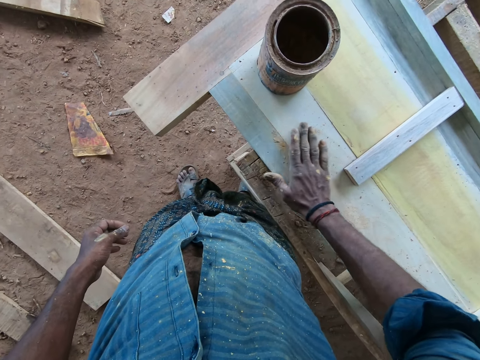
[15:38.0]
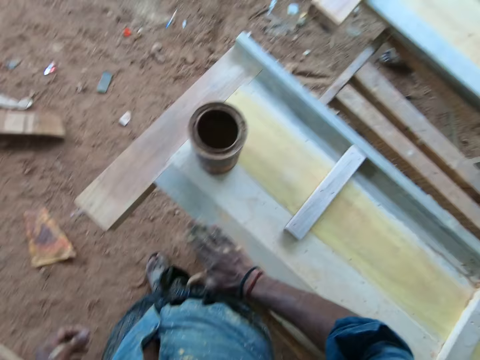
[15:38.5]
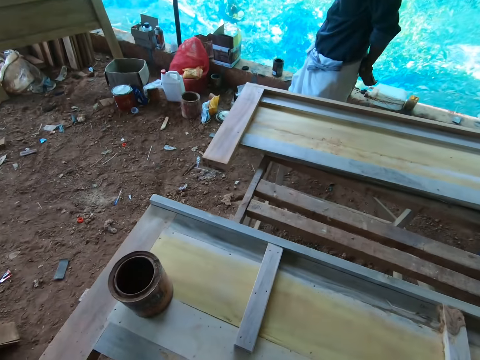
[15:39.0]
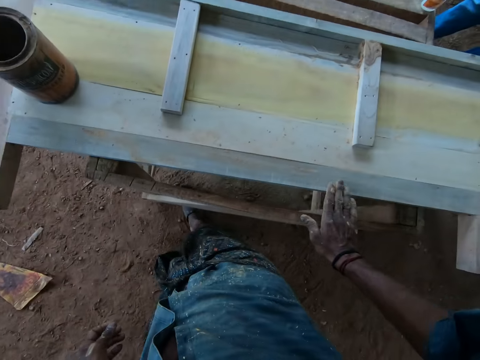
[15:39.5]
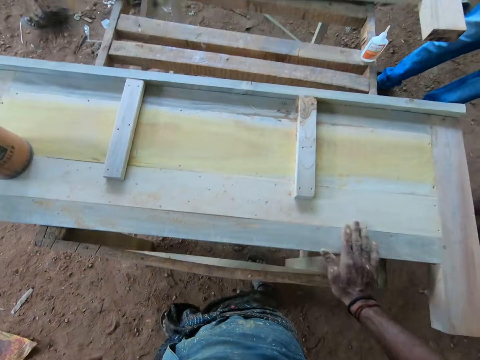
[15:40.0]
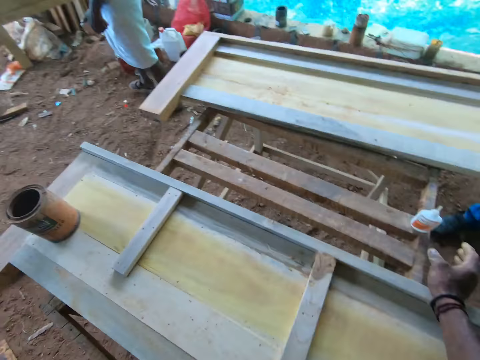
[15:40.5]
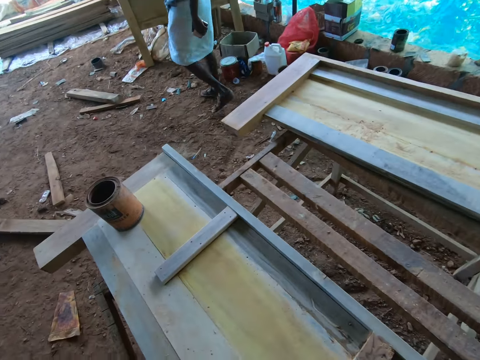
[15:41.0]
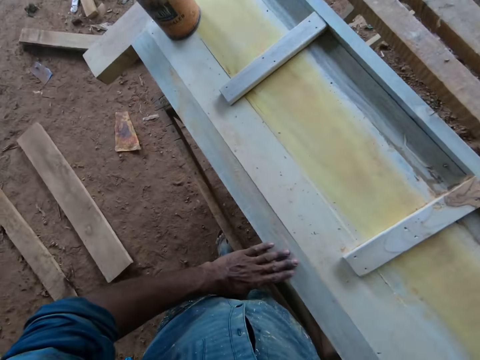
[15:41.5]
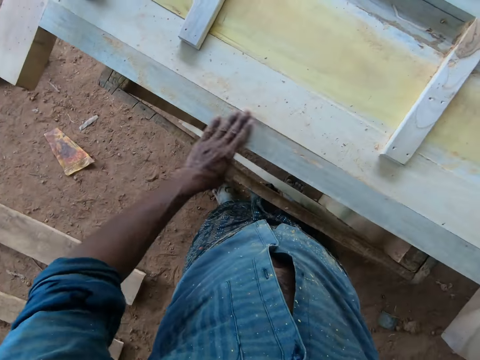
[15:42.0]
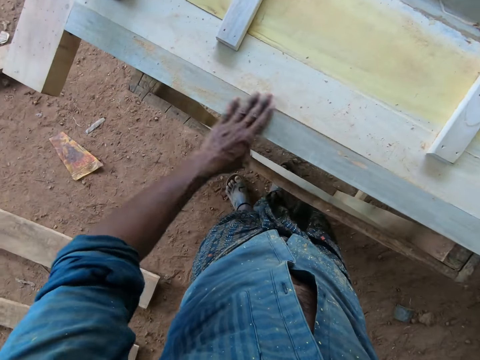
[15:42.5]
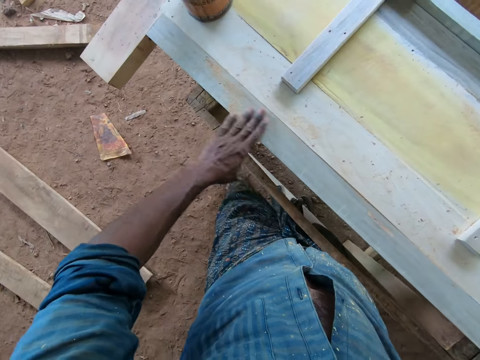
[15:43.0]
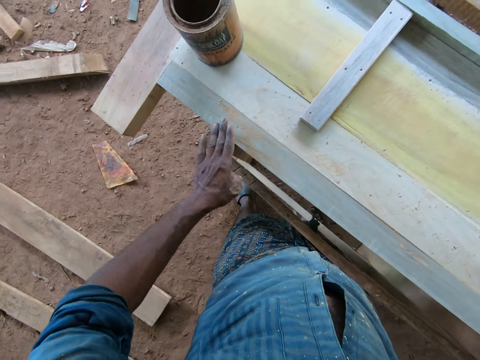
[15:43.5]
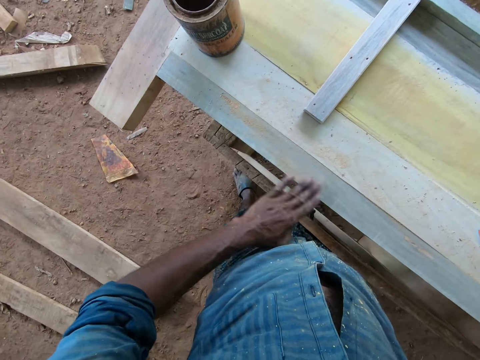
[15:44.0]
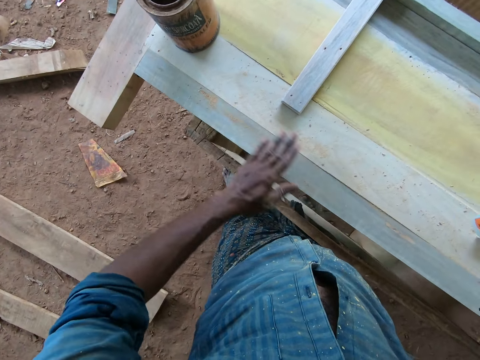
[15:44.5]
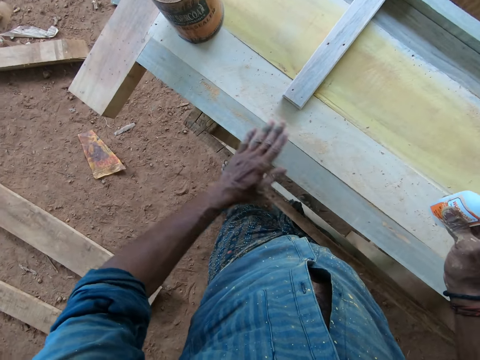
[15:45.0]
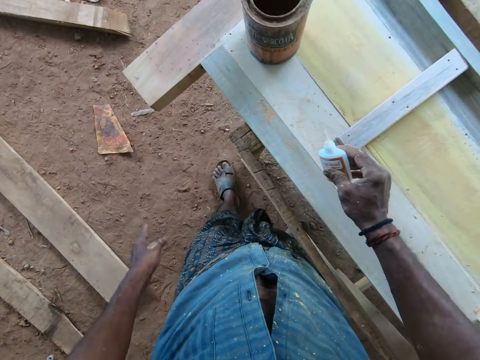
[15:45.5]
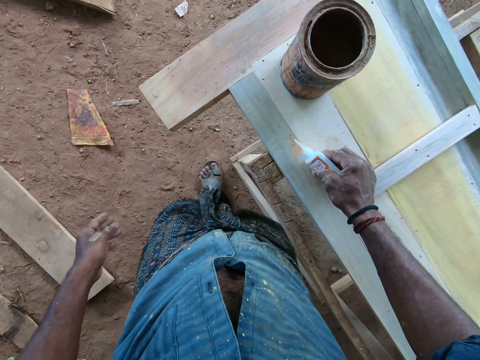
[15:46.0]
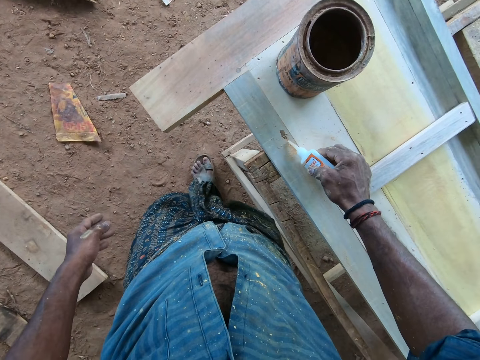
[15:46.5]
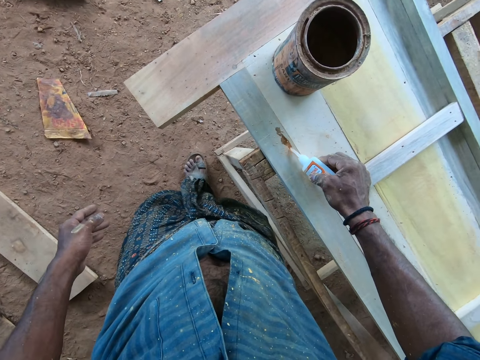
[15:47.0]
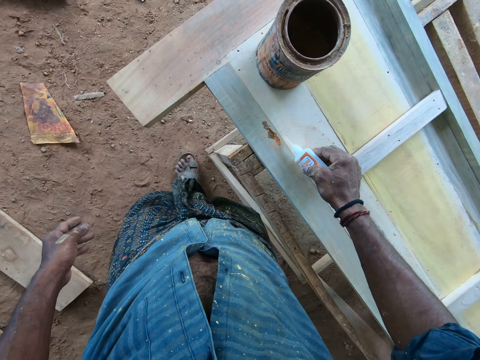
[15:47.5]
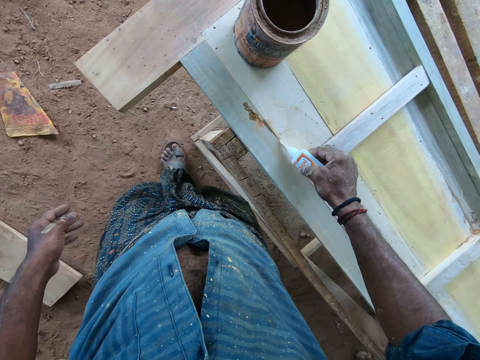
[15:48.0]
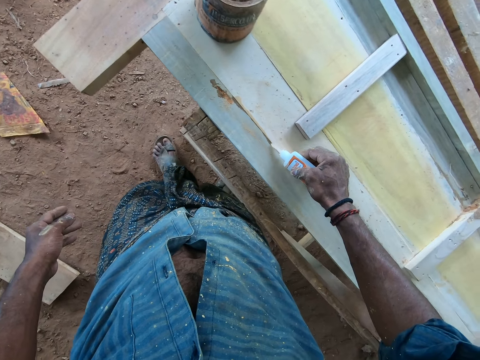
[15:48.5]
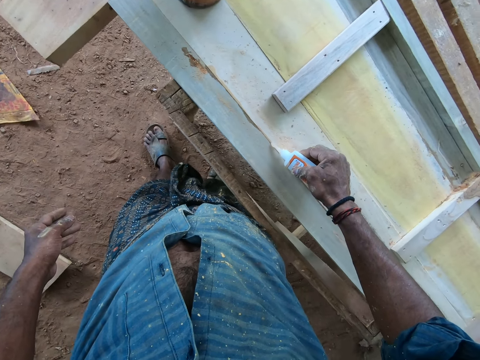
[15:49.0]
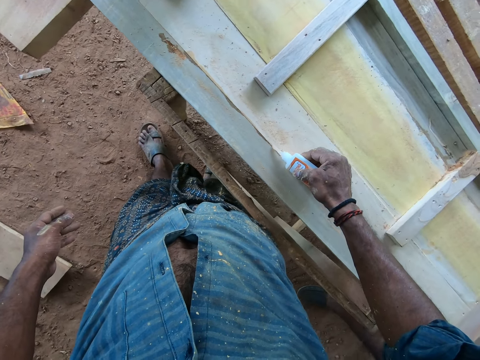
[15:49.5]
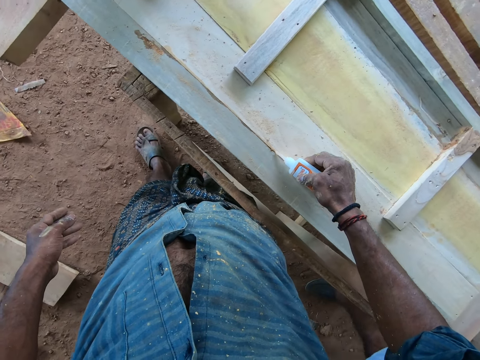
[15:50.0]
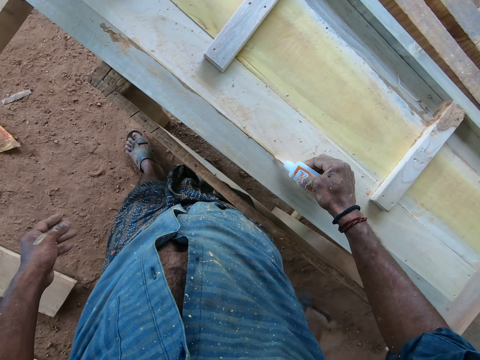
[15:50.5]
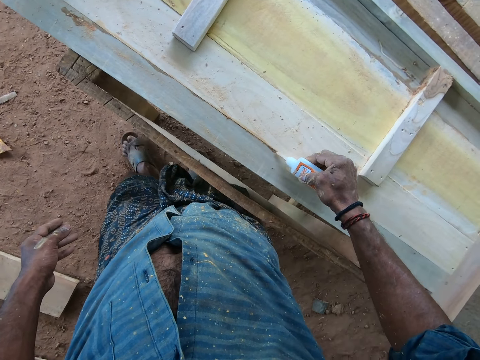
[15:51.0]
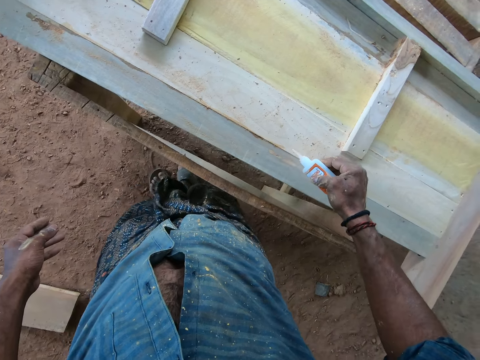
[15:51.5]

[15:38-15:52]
The camera wearer interacts with a person. They pick up glue. They apply wood glue on the wood board.

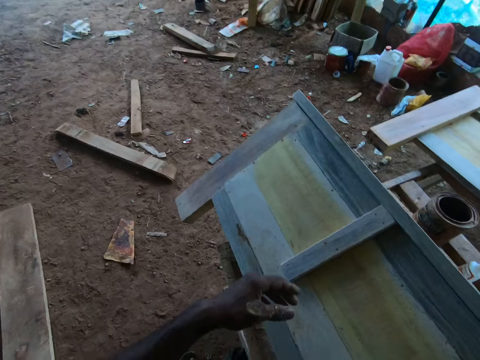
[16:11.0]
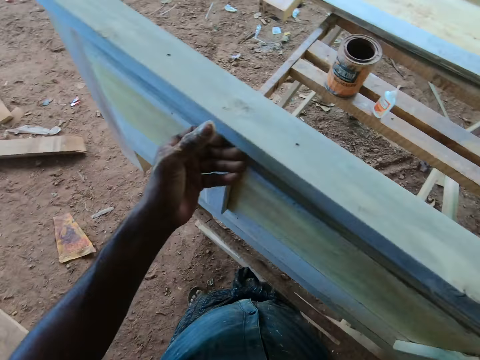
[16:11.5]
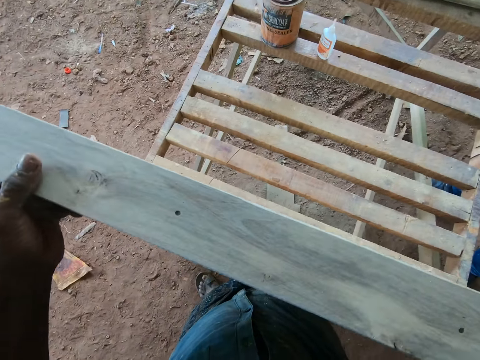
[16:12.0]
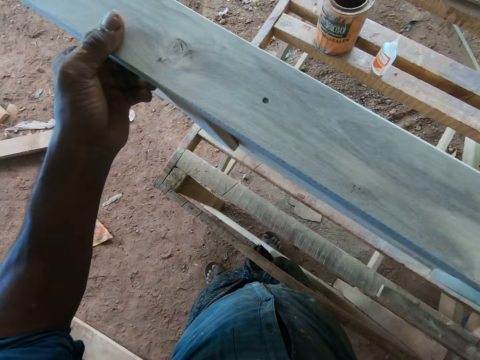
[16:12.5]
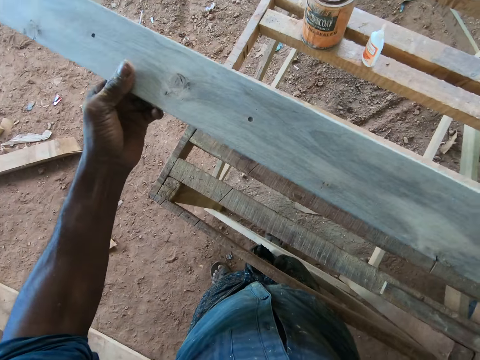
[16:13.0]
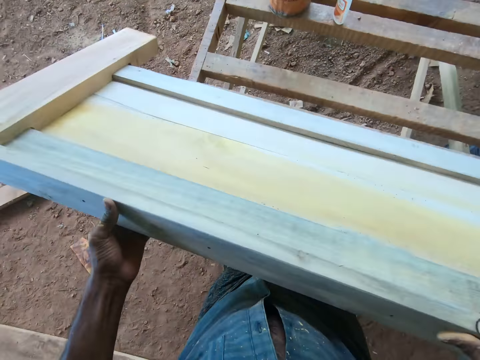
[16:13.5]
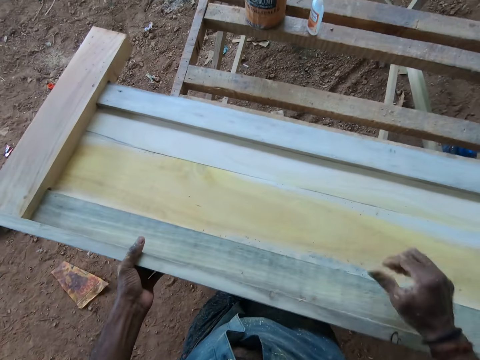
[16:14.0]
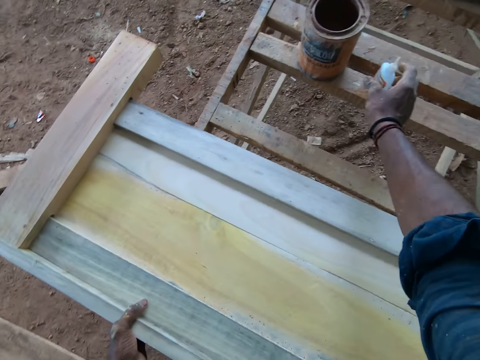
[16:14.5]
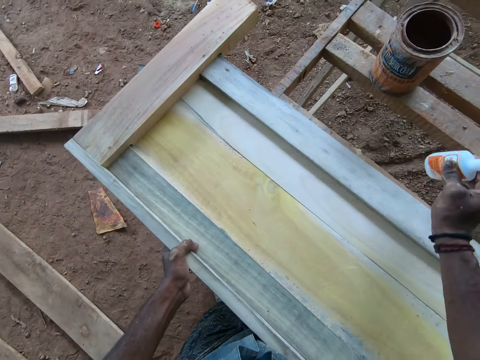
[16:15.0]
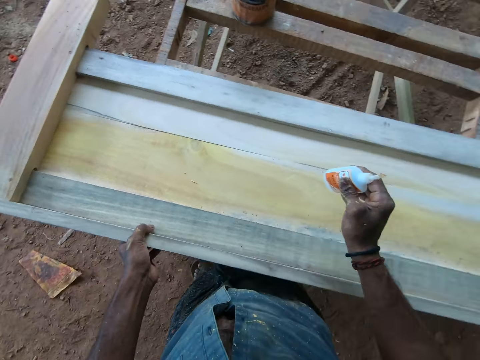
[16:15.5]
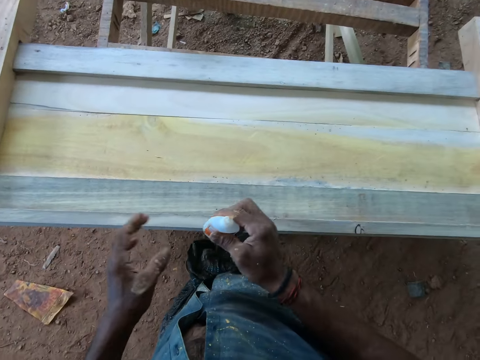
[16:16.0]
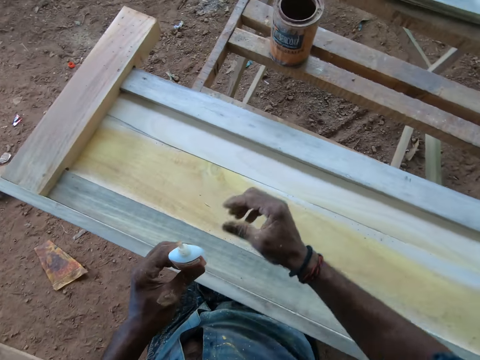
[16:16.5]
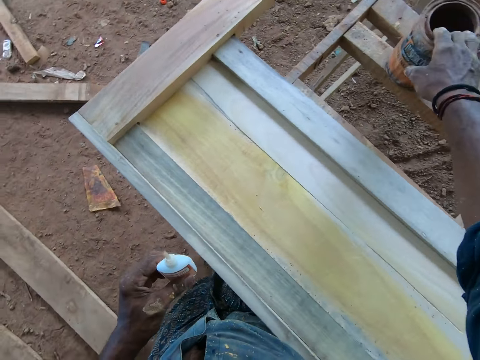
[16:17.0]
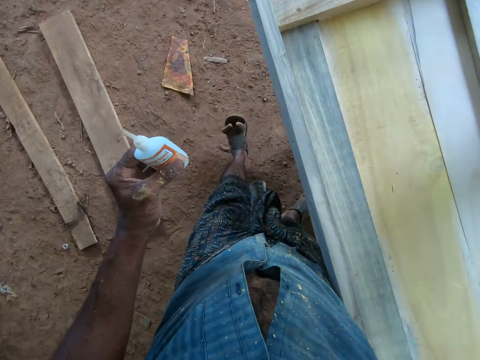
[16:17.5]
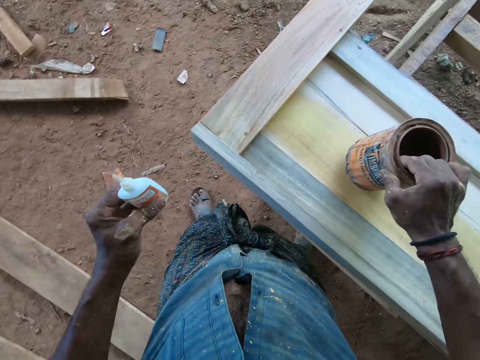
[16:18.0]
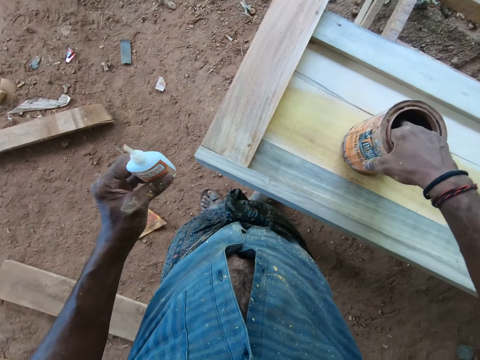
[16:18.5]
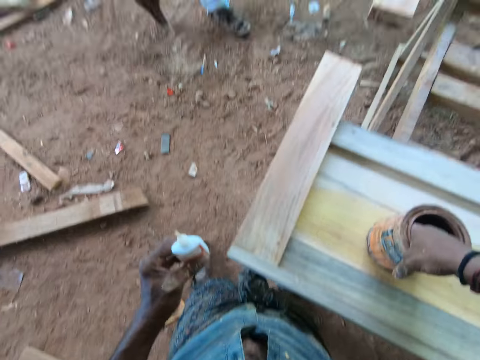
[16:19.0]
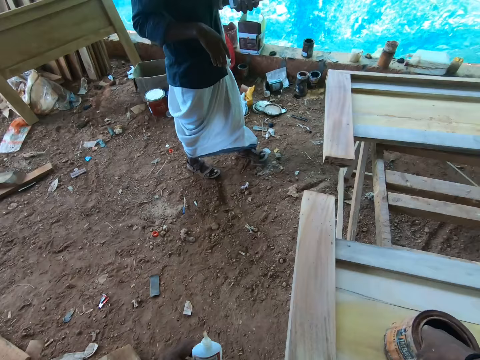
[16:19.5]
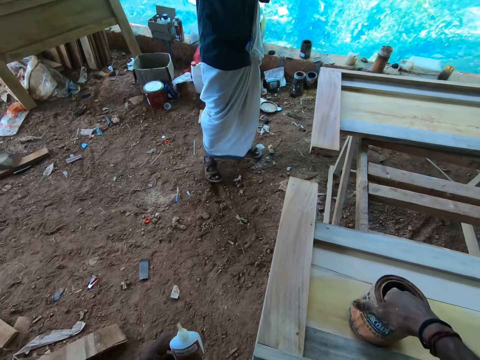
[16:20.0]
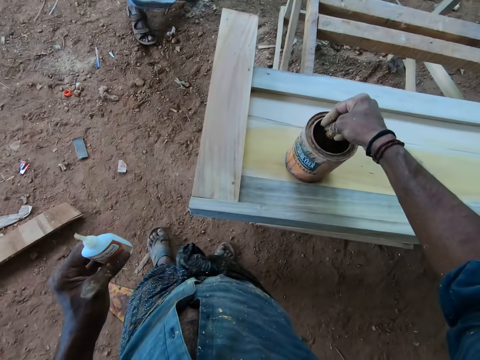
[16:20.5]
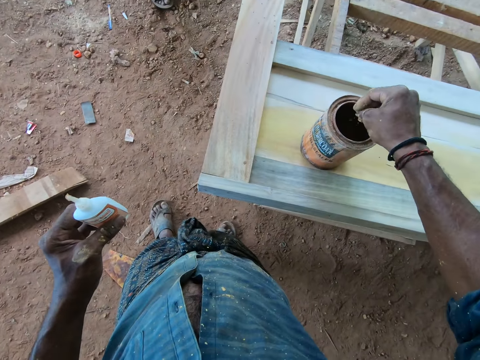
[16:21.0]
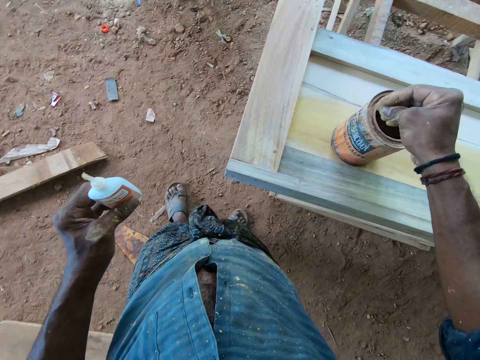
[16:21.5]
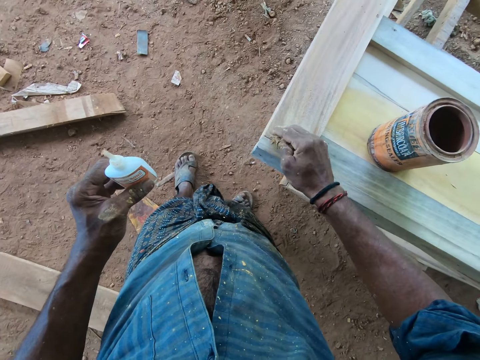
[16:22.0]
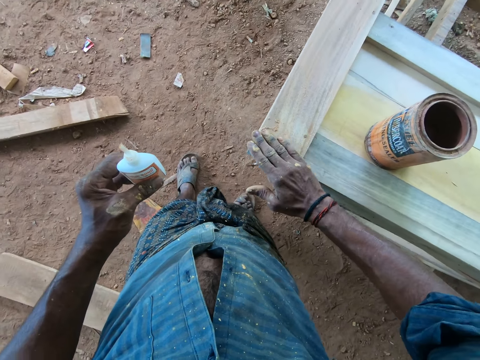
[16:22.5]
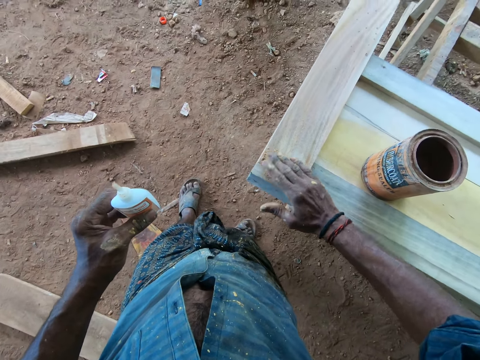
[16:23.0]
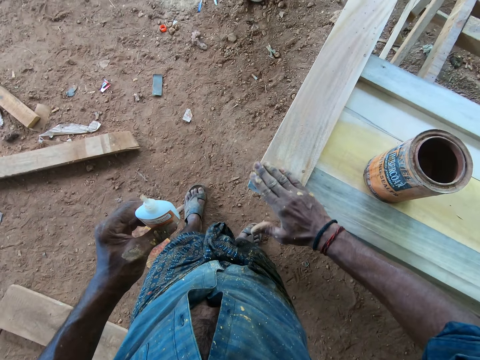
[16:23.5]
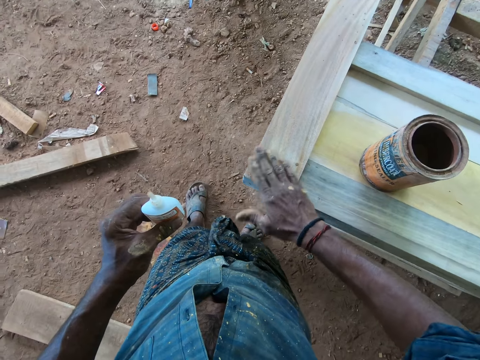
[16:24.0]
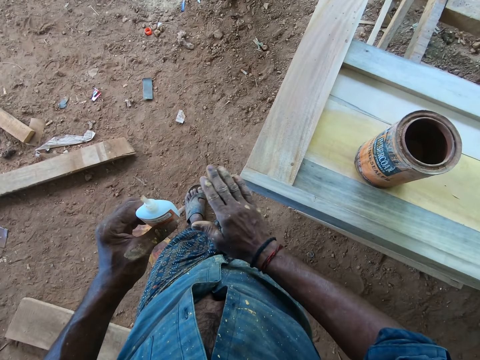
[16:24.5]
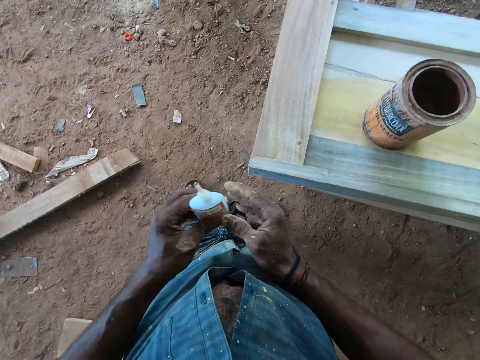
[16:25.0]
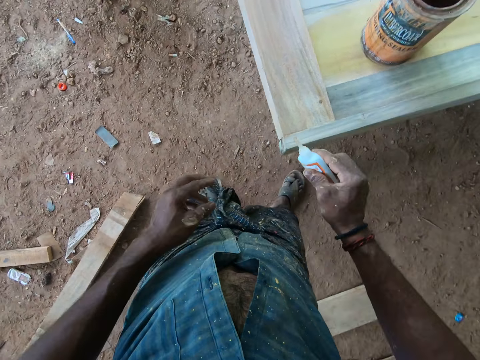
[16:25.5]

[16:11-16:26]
The camera wearer turns the wood. He lifts up the wood board. He takes wood glue. He transfers the glue to his left hand. He takes a sawdust tin. He puts down the sawdust tin. He scoops sawdust from the tin. A person interacts with the camera wearer. The camera wearer looks around. He spreads sawdust on the wood board. He pours sawdust on the wood.
